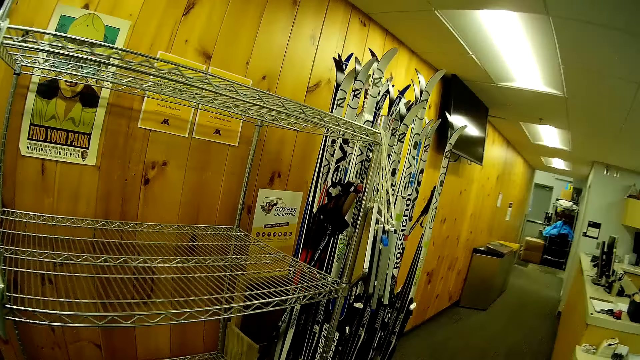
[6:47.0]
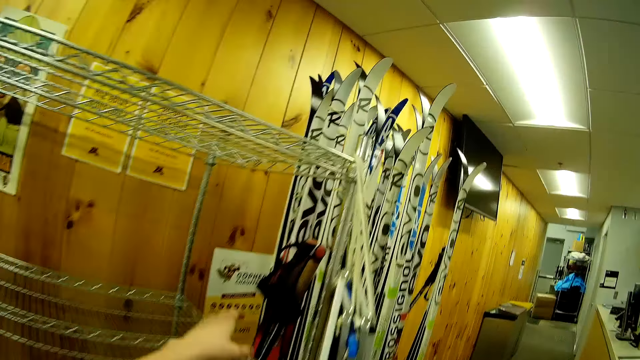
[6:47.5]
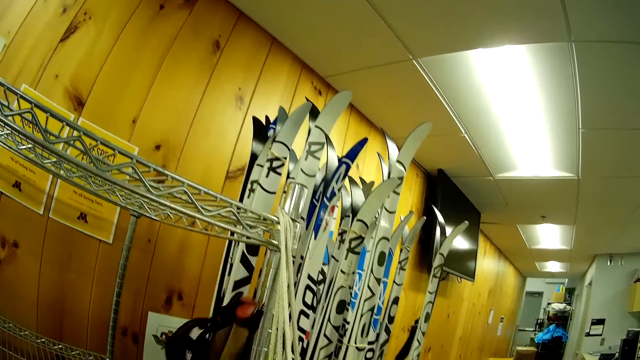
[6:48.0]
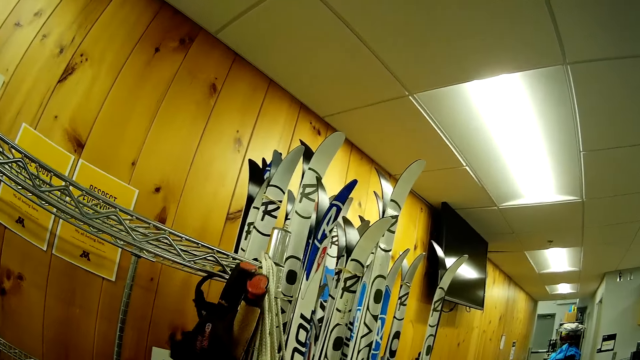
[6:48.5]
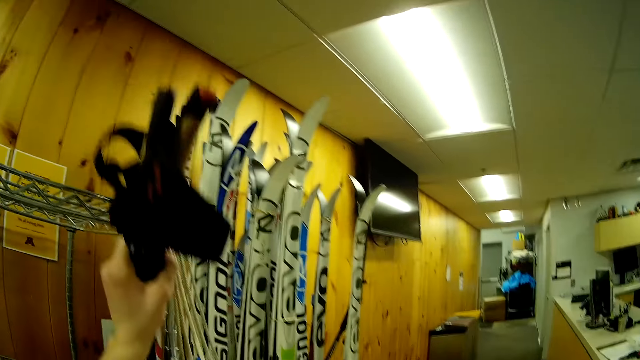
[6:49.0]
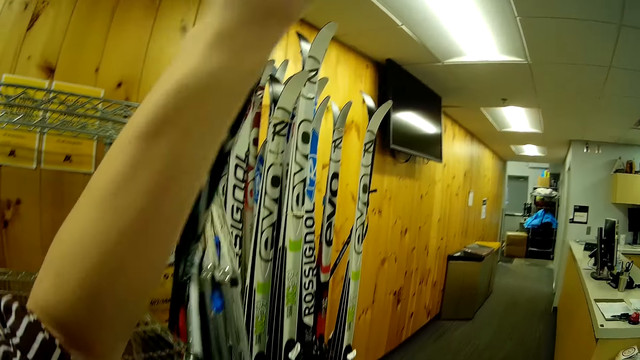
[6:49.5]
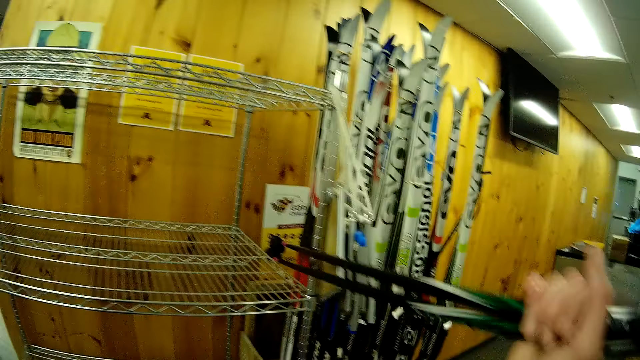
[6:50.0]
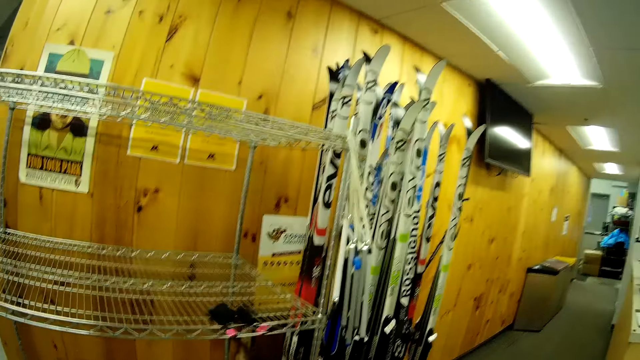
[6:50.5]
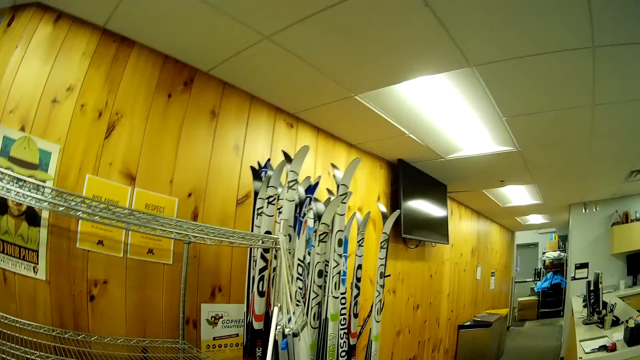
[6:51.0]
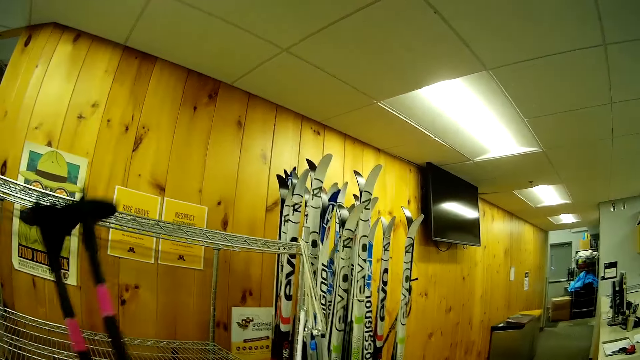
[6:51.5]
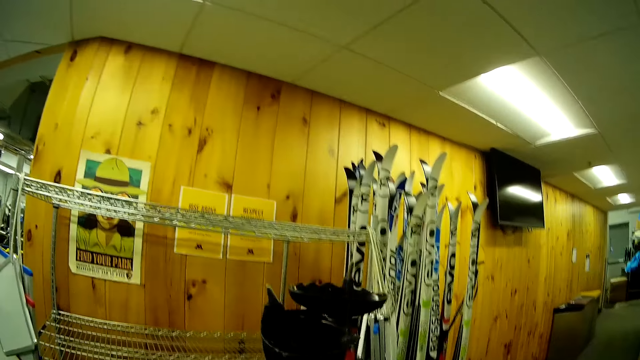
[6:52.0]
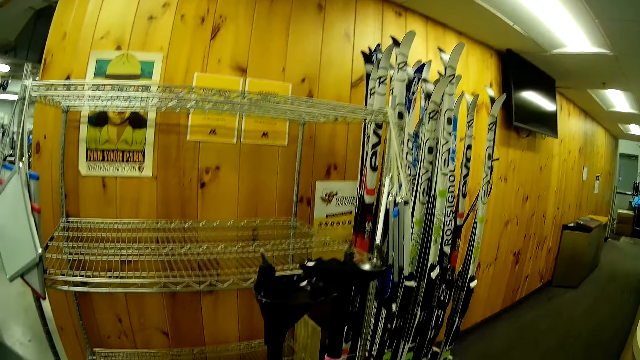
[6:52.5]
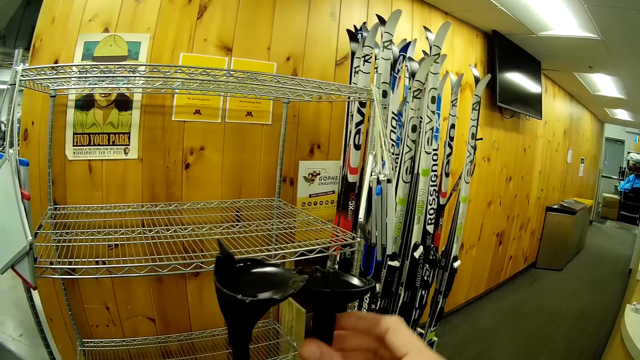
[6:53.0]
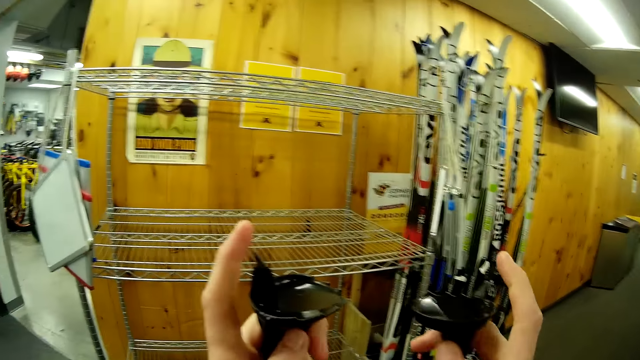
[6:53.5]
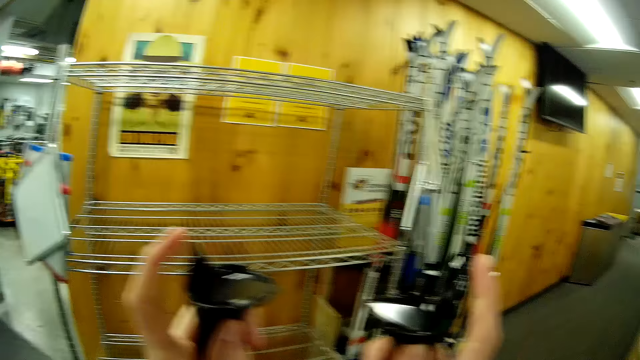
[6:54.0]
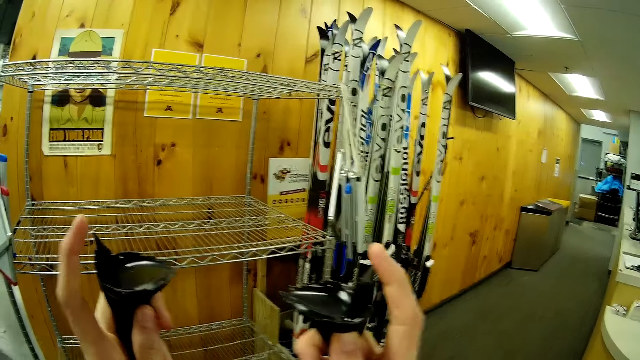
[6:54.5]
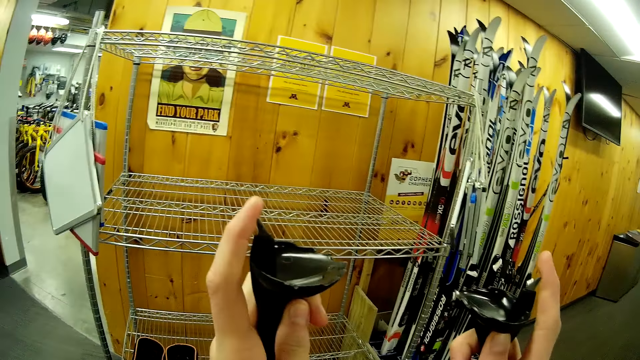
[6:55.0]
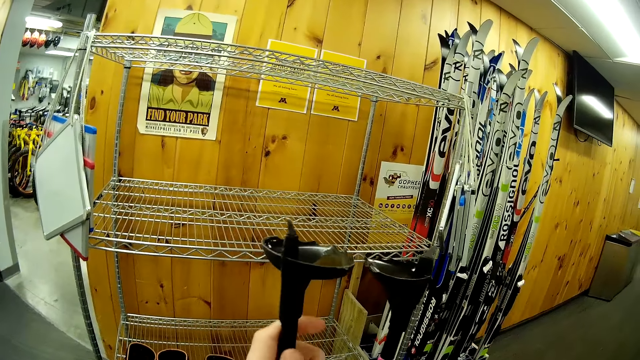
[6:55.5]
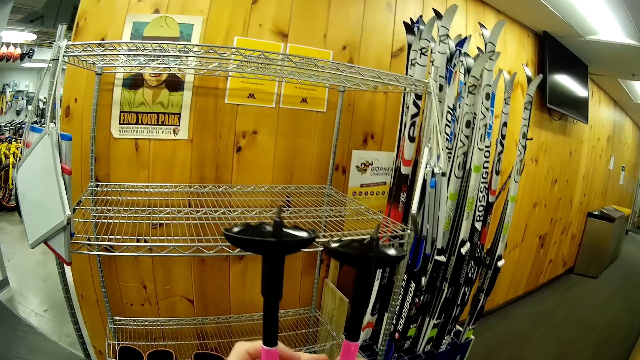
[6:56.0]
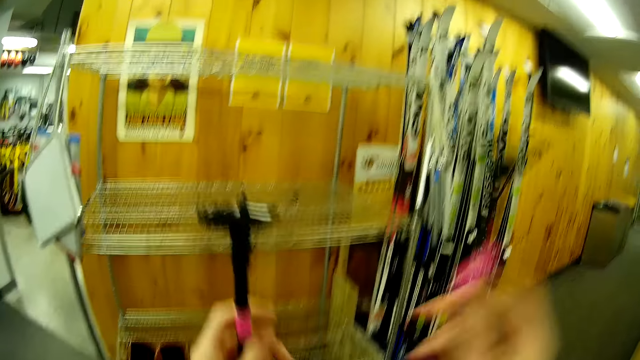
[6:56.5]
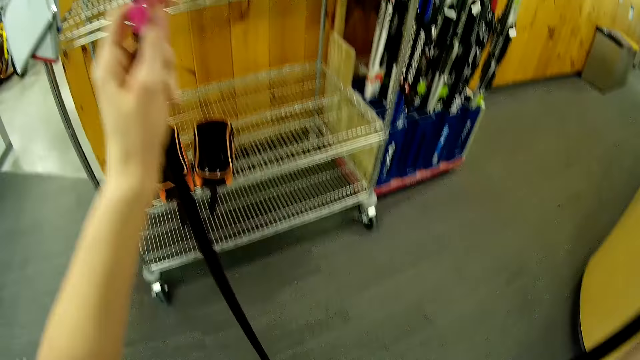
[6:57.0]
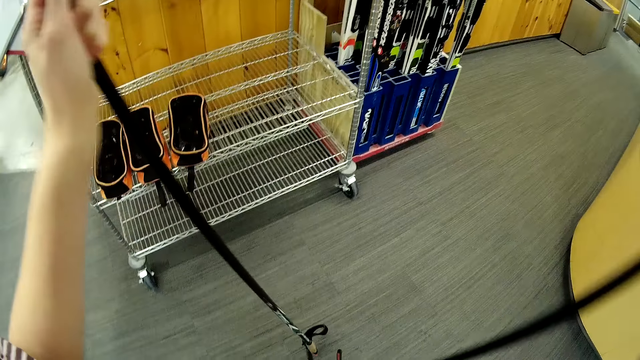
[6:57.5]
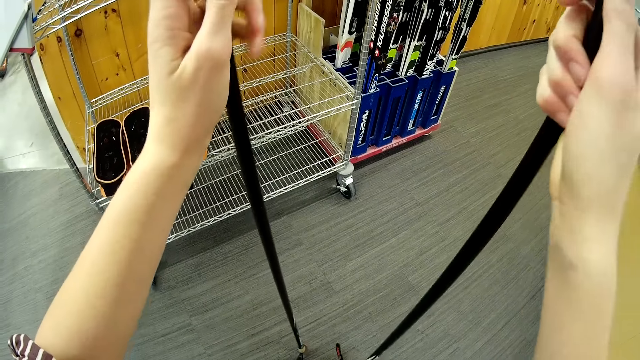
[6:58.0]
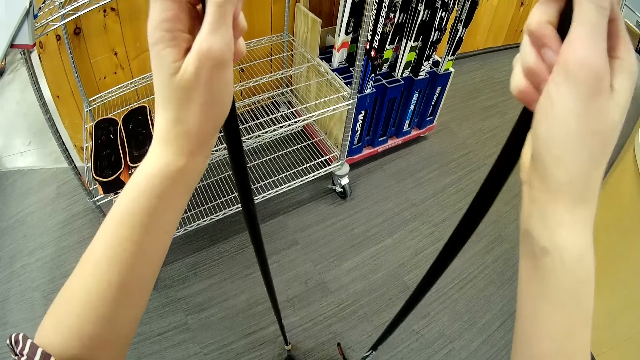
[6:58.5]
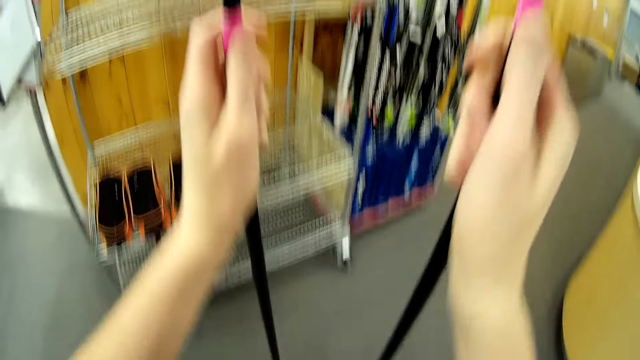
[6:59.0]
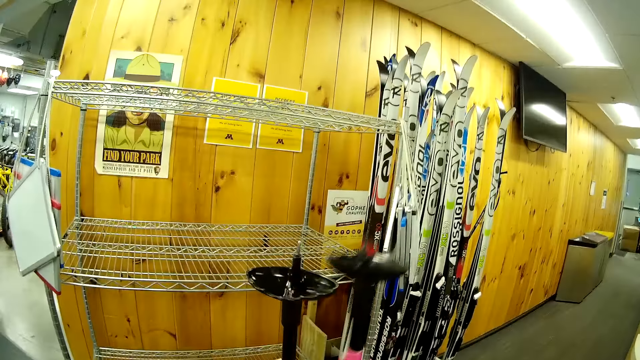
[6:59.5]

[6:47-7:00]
The camera wearer picks up the ski poles on the rack. He touches the skiing pole tips with his fingers. He pulls apart the skiing poles.

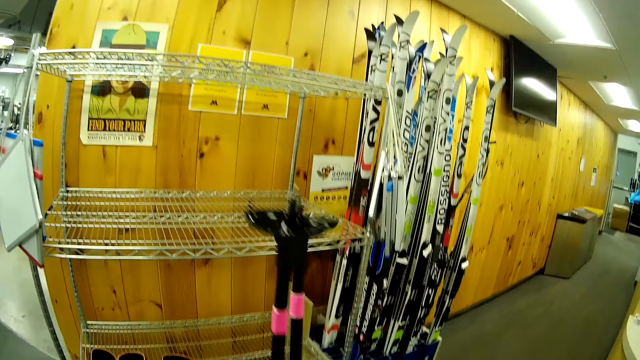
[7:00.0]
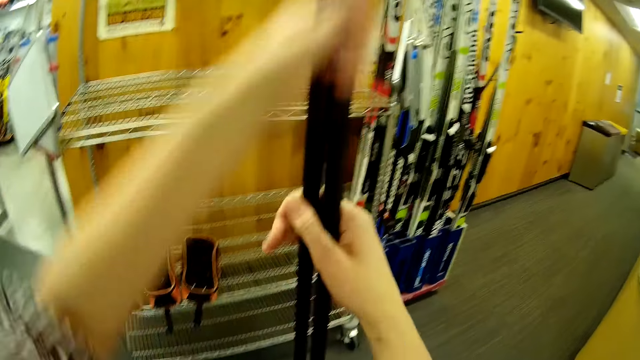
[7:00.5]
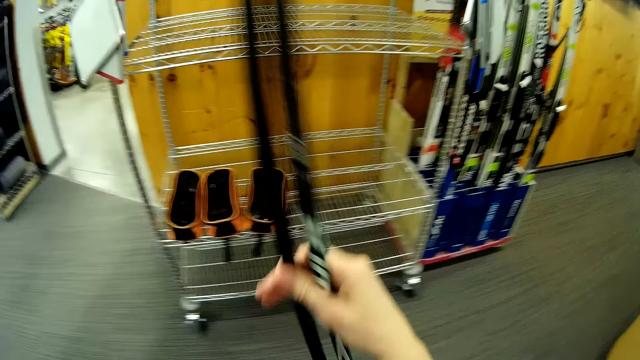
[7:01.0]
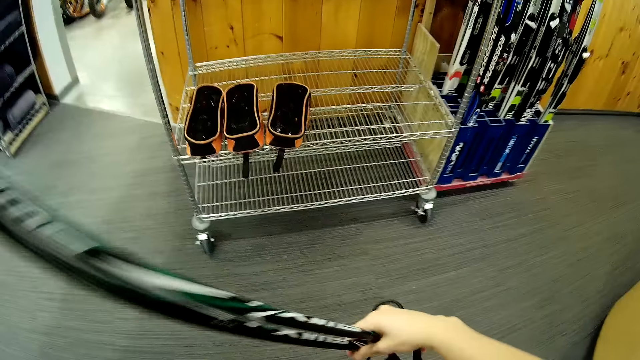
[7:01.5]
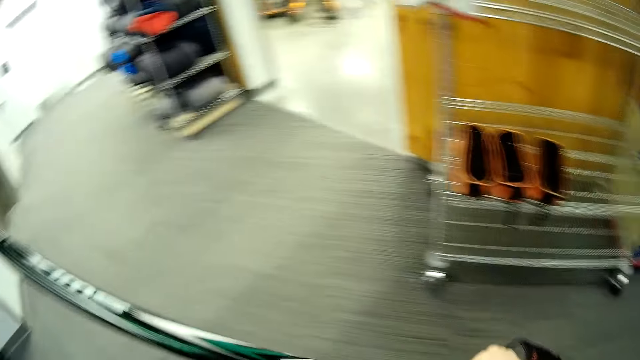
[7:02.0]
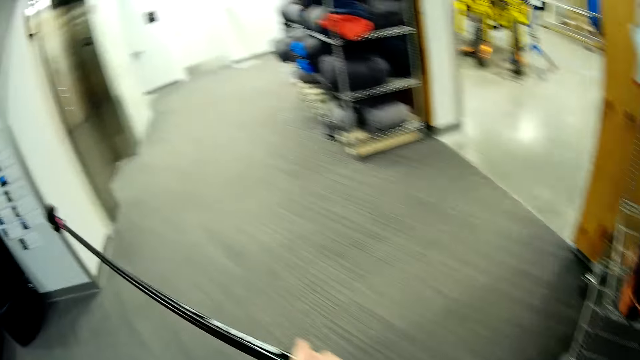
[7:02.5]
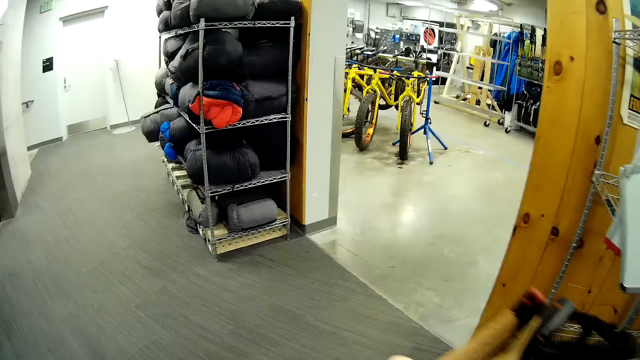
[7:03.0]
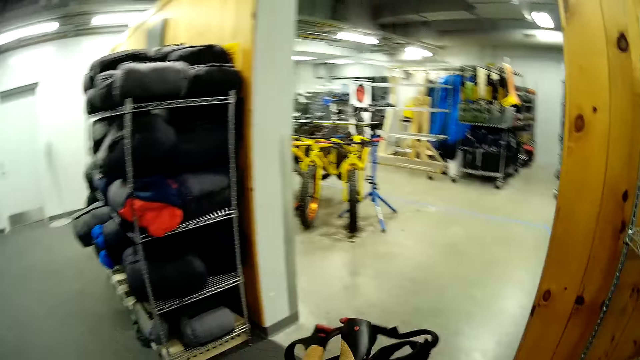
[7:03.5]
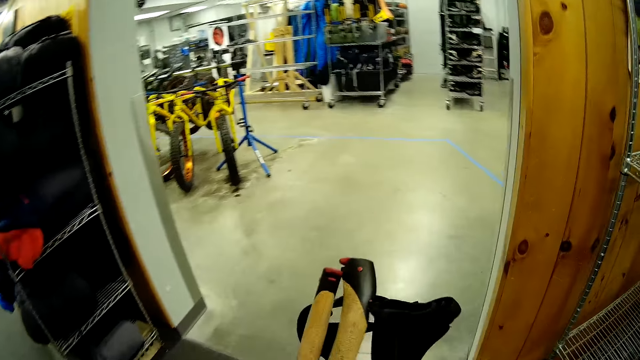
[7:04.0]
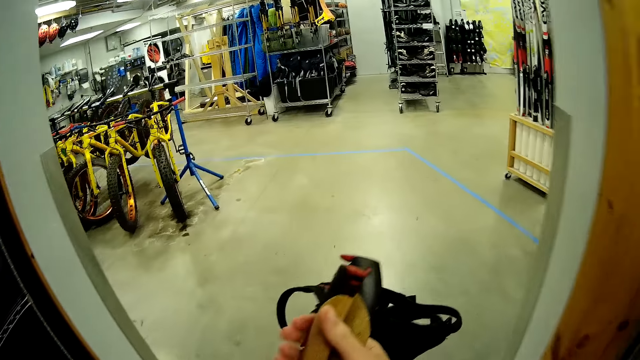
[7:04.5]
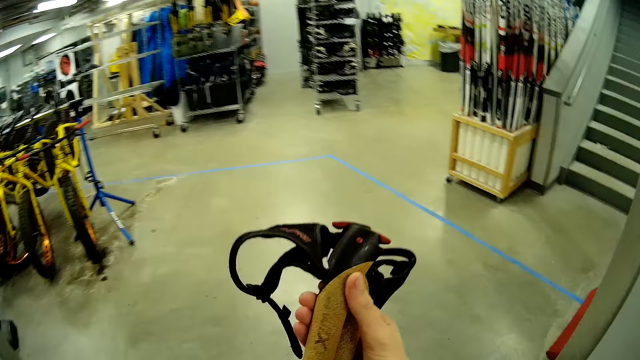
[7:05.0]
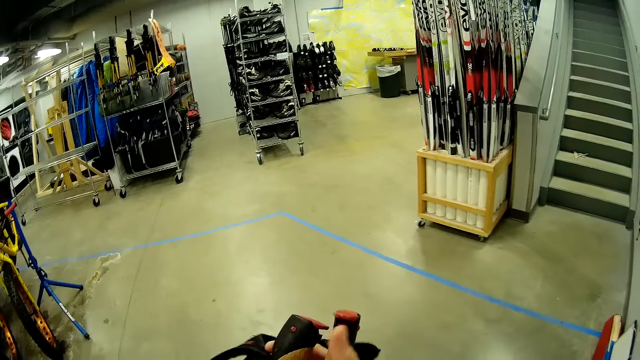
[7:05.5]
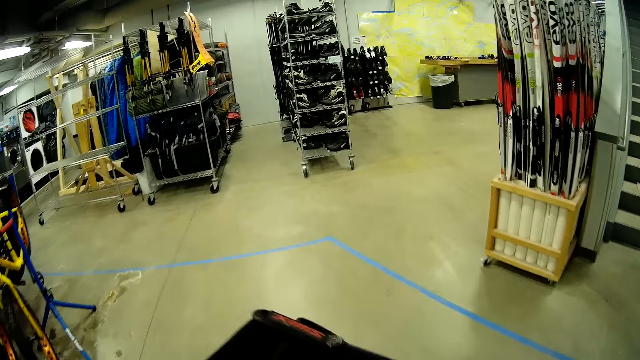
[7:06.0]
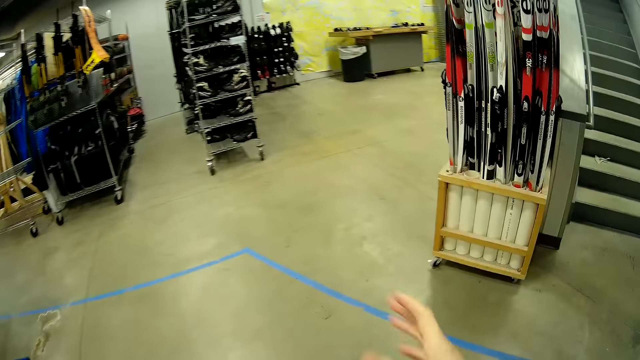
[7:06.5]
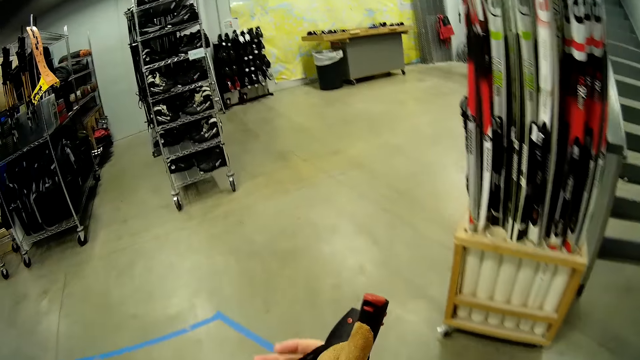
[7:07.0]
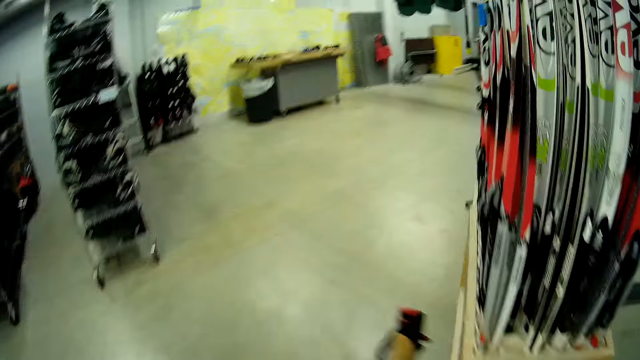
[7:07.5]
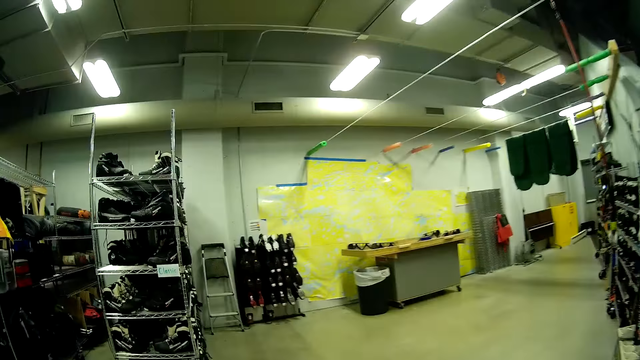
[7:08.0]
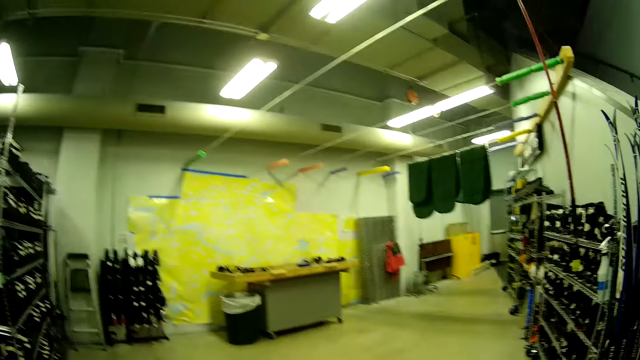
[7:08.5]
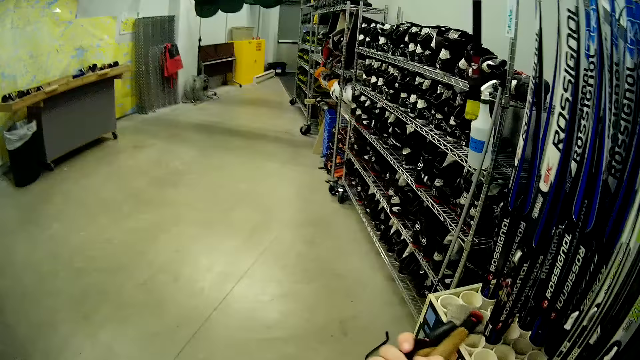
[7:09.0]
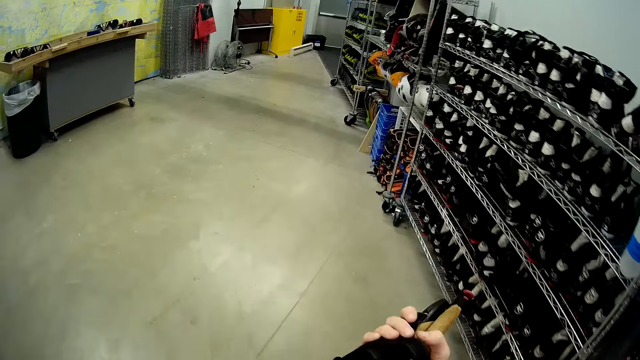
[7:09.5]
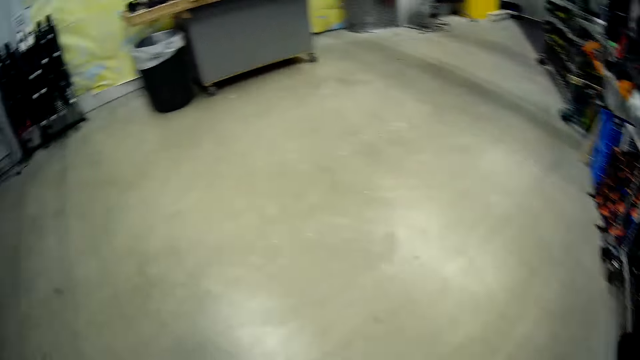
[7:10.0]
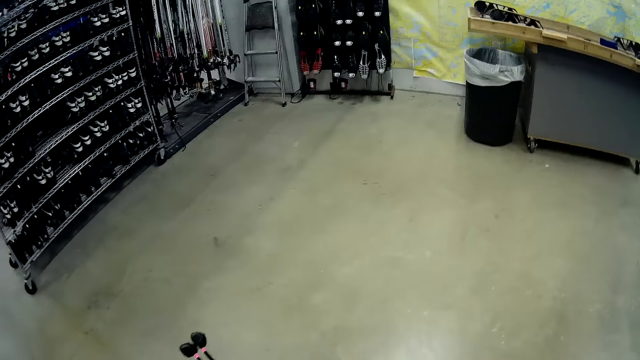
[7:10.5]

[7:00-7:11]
The camera wearer joins the ski poles together. He lifts the ski poles up. He turns the ski poles upside down with his hands. He walks towards the table in the store.
